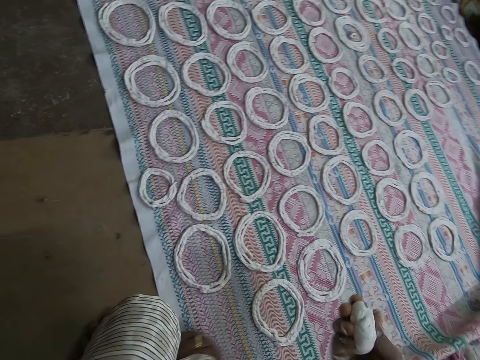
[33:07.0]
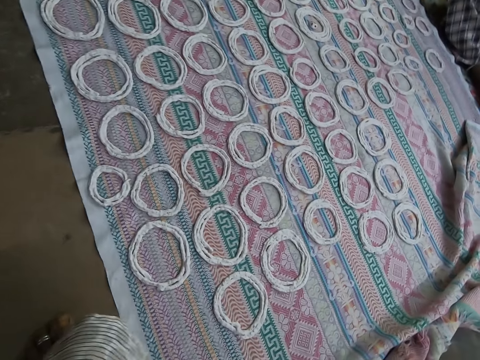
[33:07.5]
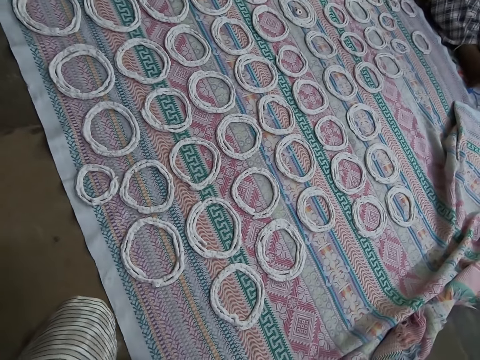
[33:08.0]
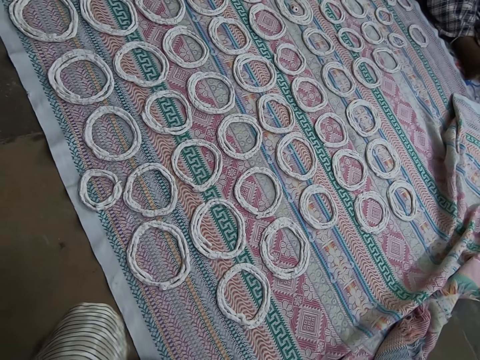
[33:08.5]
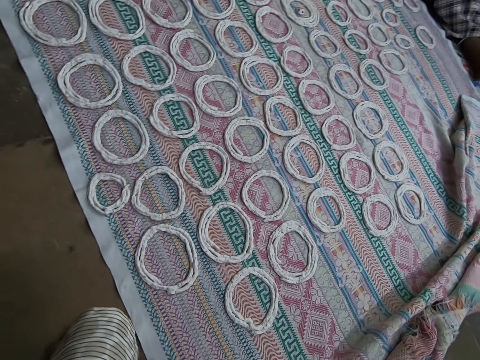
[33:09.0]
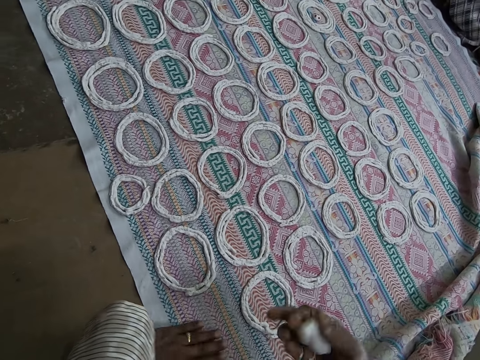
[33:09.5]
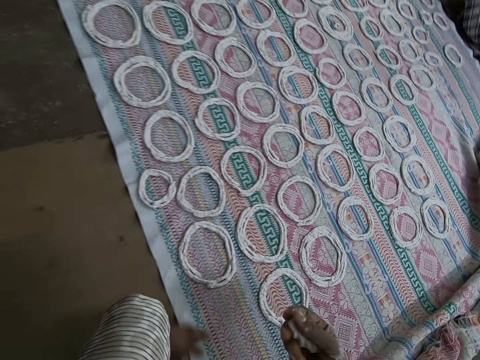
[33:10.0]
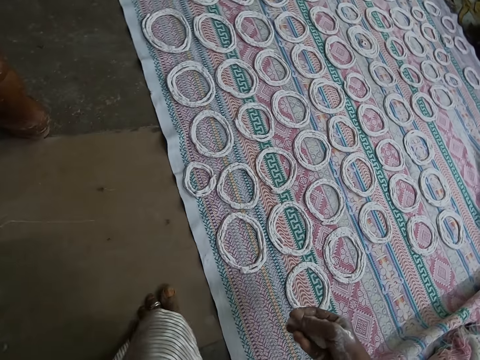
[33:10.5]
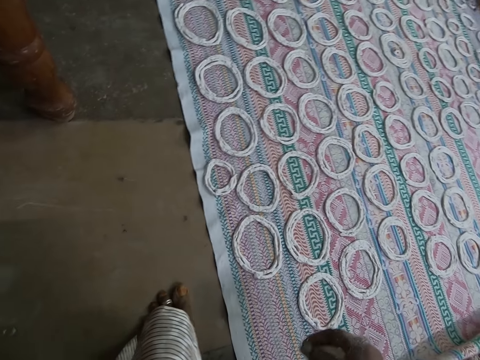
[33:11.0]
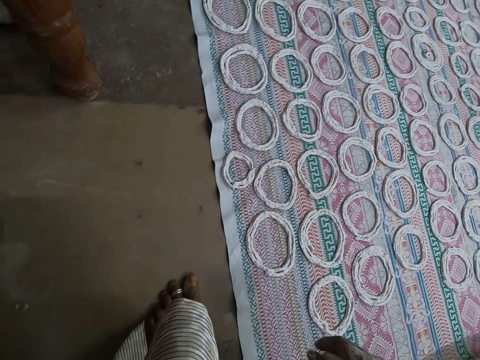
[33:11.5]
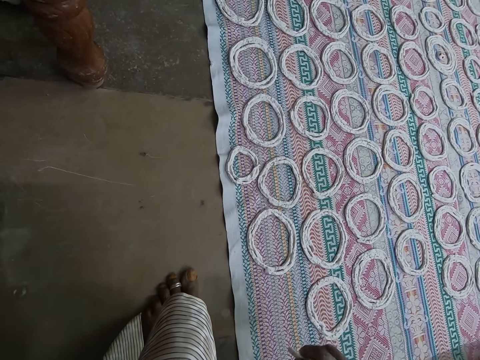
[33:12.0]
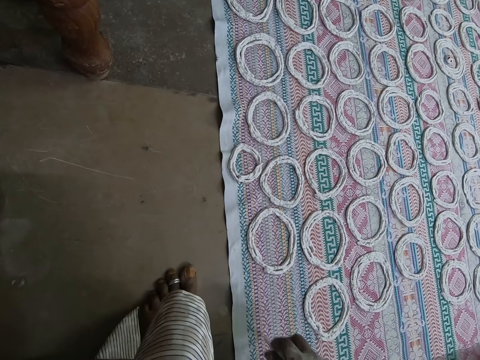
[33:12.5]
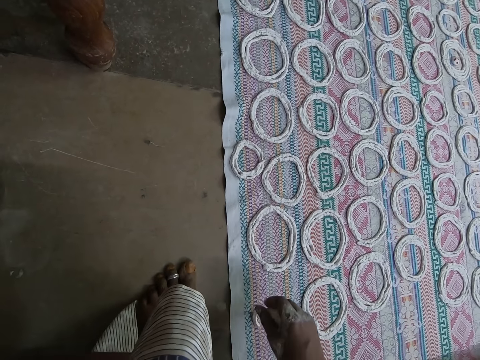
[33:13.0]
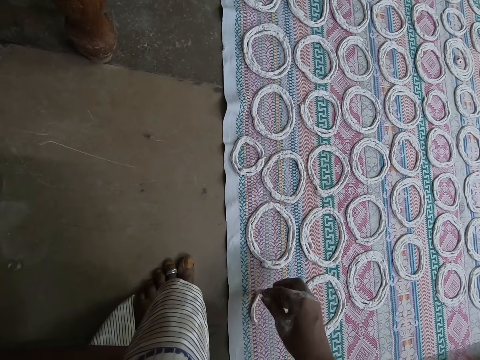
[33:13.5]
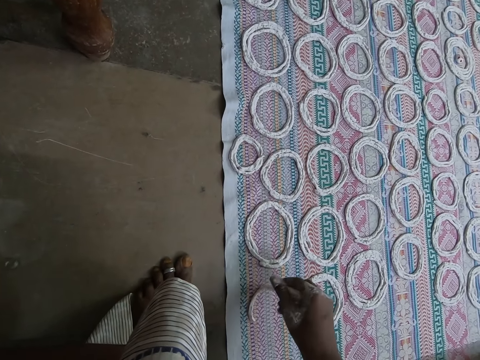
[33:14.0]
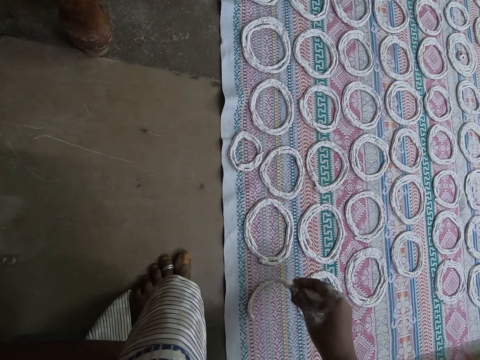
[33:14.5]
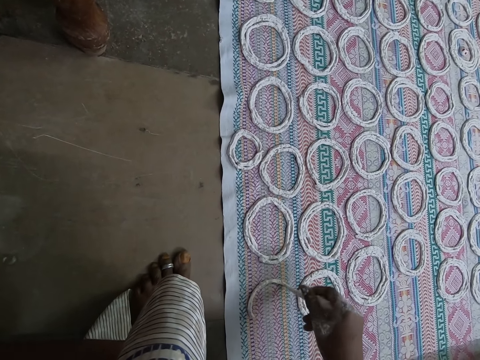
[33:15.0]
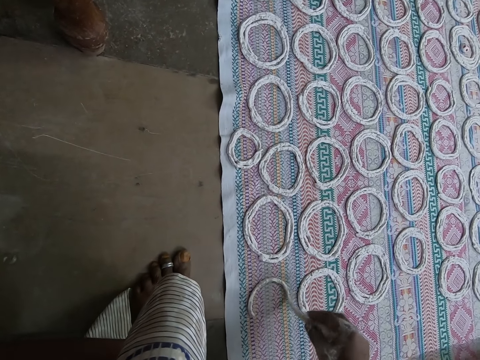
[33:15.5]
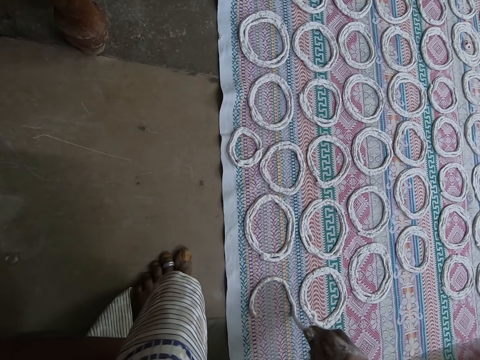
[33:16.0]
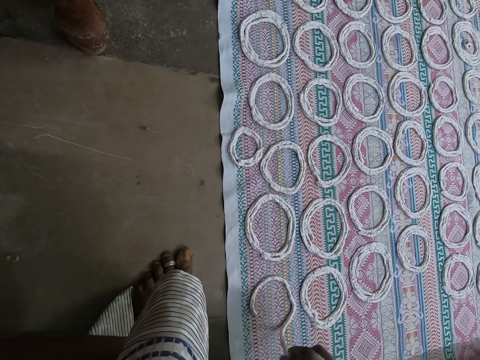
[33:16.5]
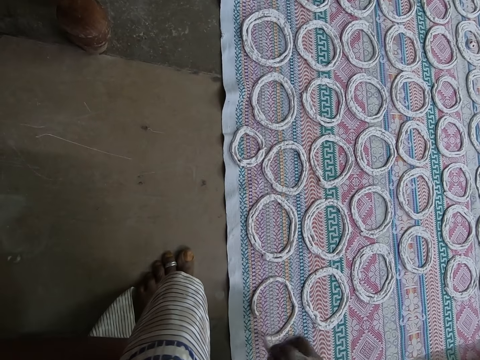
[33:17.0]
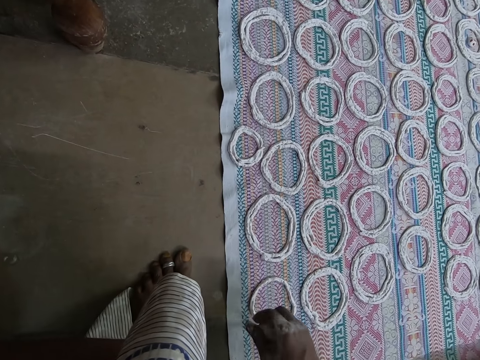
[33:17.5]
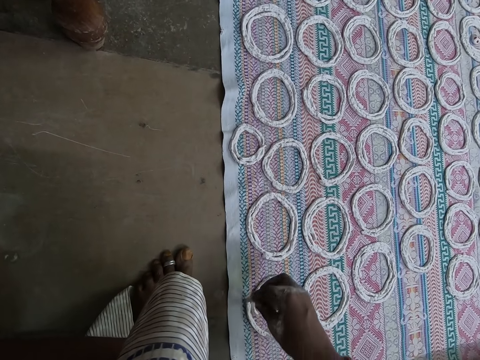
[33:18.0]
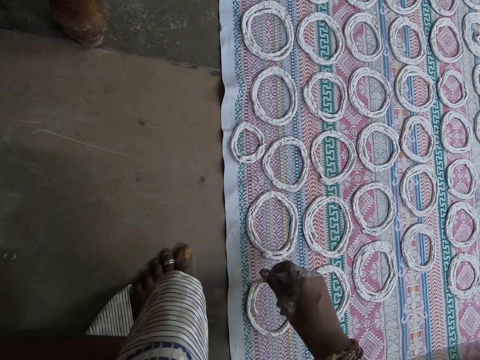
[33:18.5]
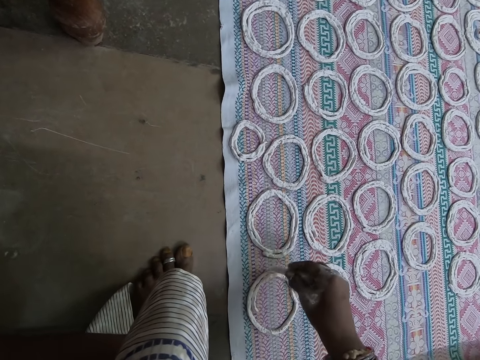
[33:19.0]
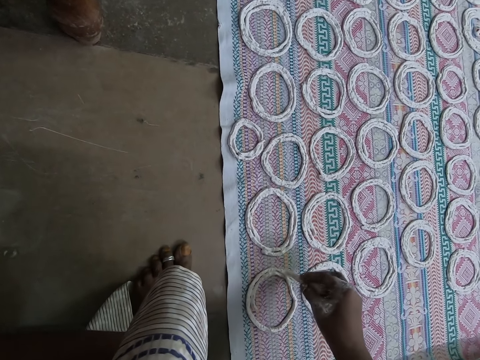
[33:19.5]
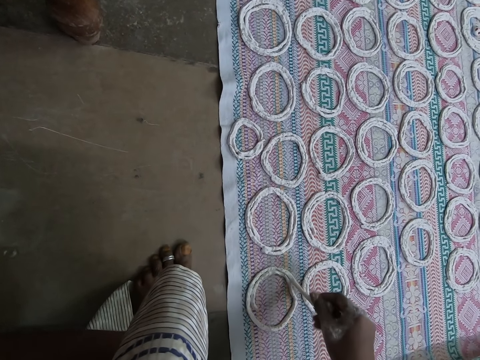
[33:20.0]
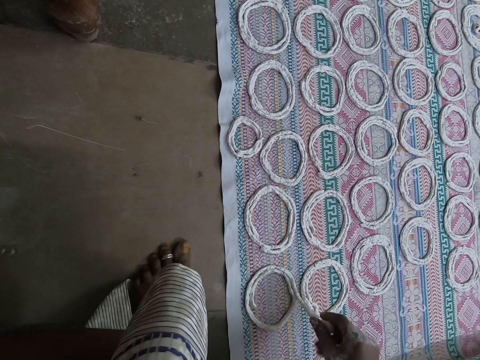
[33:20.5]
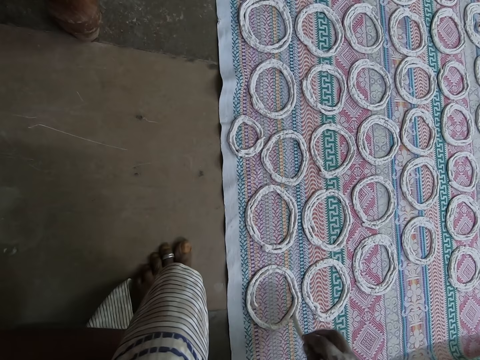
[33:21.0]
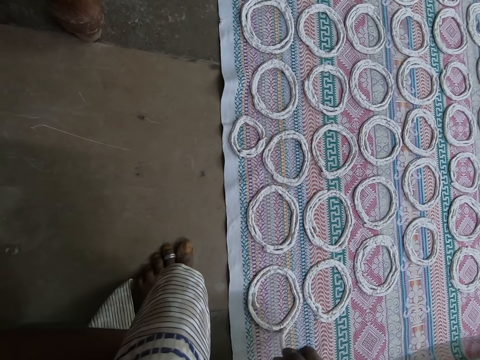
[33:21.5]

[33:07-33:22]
The camera wearer shapes the murukku flour on the sheet of cloth on the floor with her right hand. She squeezes the dough into the mat.

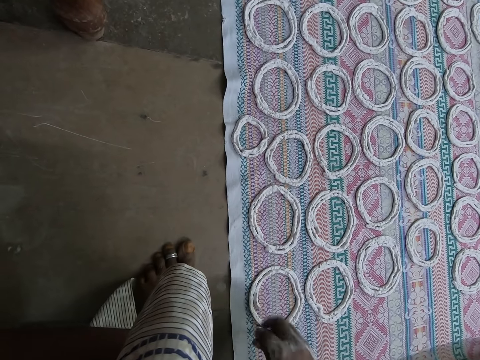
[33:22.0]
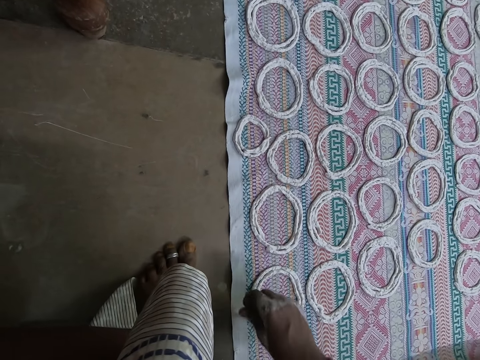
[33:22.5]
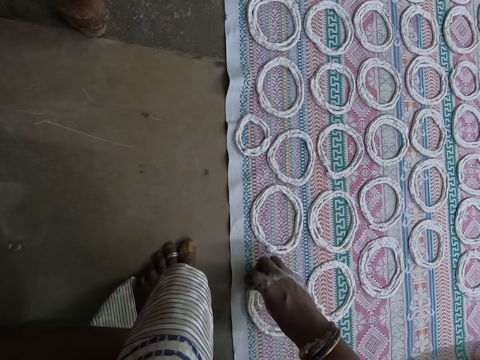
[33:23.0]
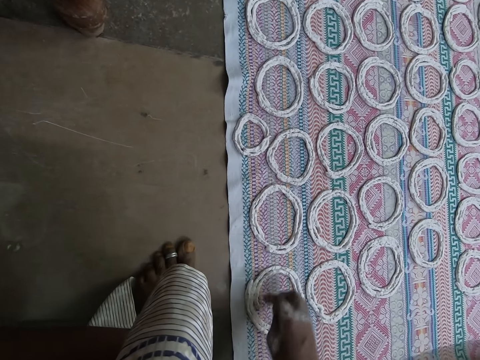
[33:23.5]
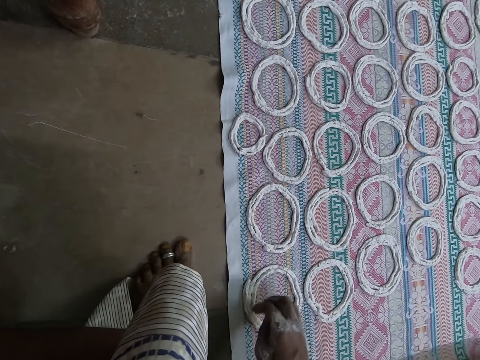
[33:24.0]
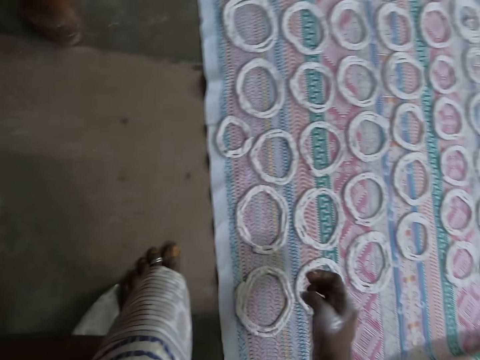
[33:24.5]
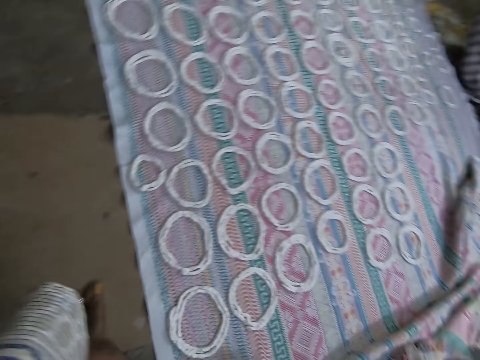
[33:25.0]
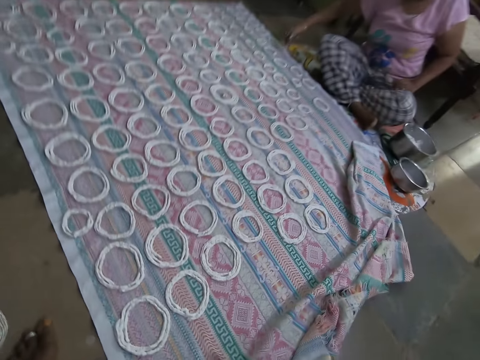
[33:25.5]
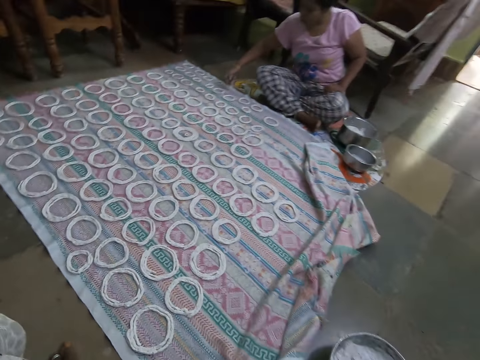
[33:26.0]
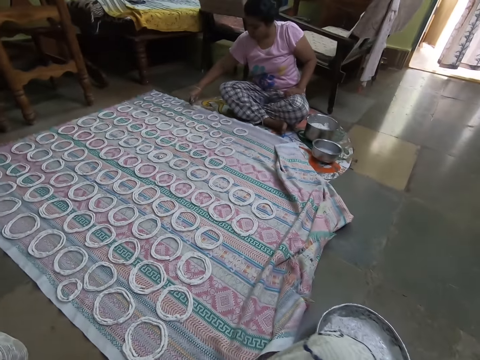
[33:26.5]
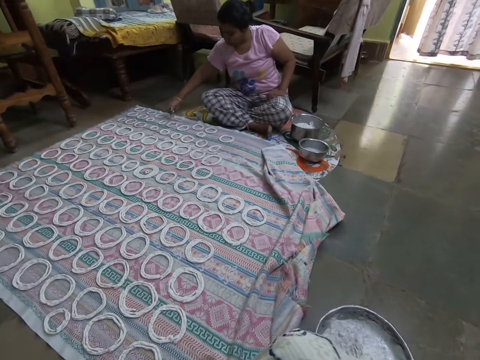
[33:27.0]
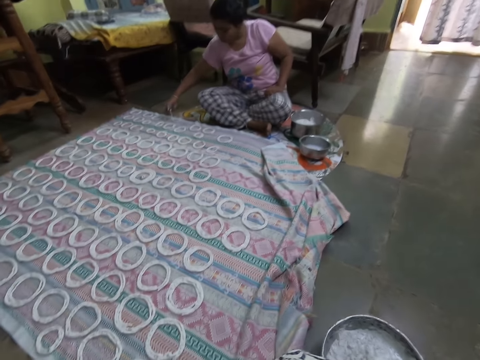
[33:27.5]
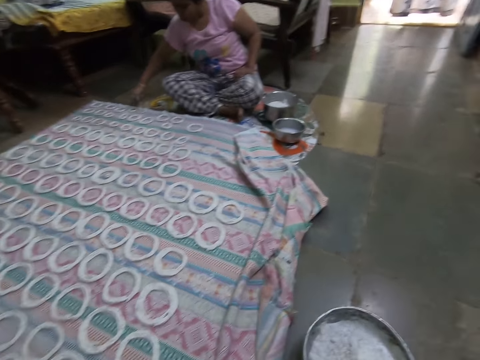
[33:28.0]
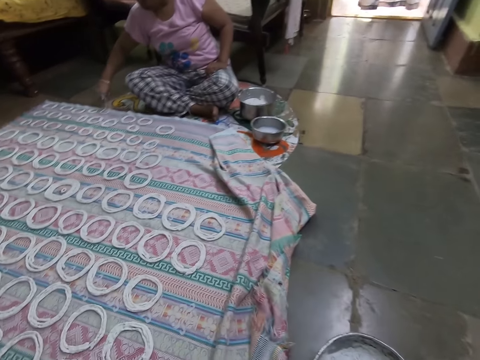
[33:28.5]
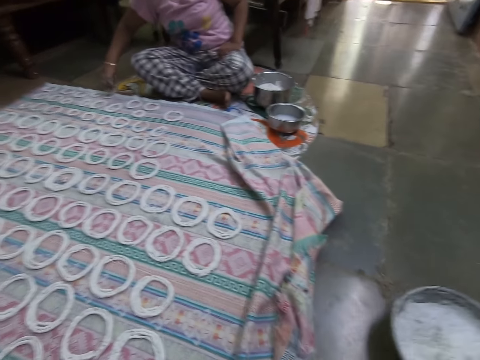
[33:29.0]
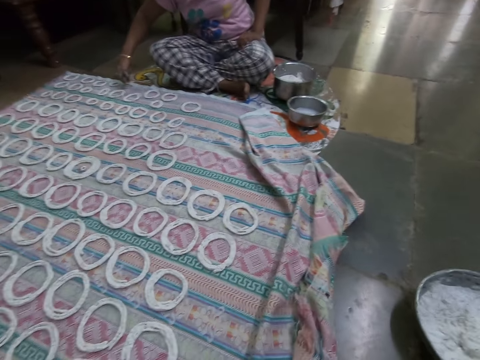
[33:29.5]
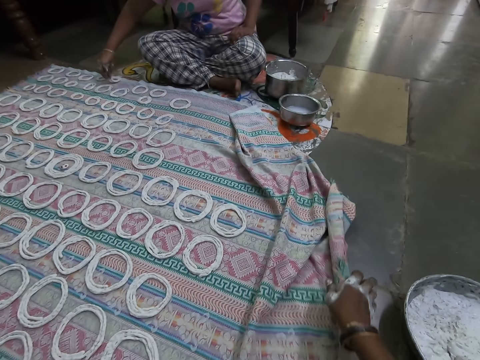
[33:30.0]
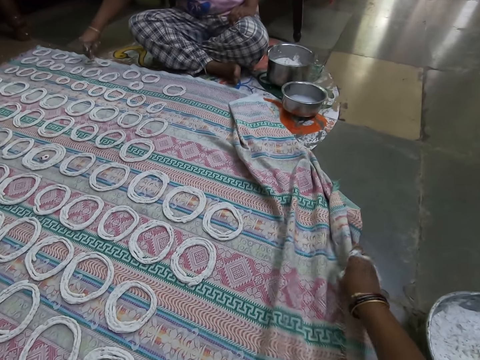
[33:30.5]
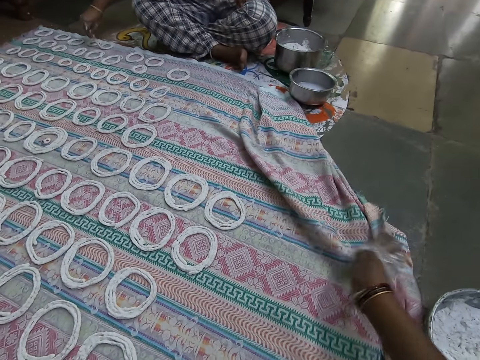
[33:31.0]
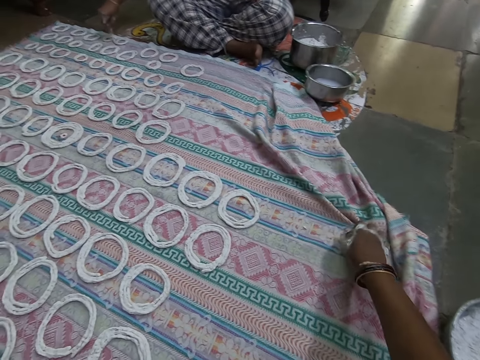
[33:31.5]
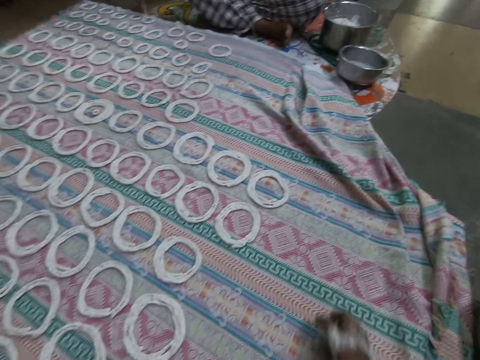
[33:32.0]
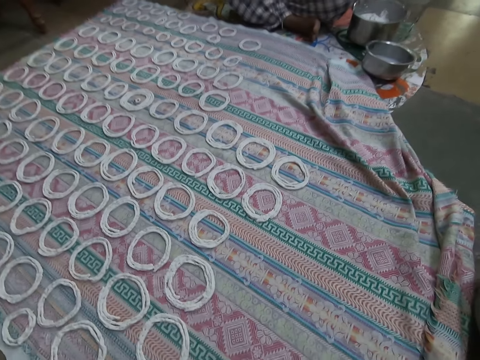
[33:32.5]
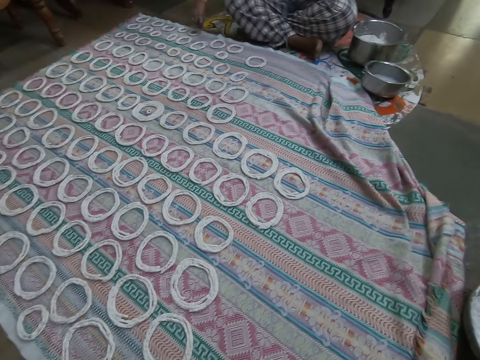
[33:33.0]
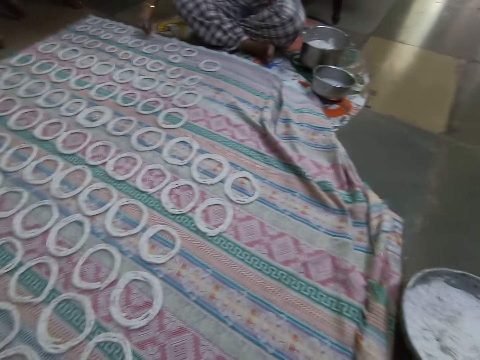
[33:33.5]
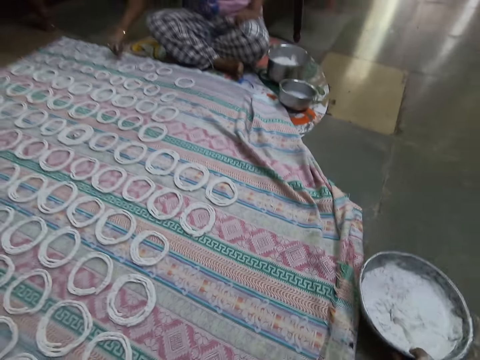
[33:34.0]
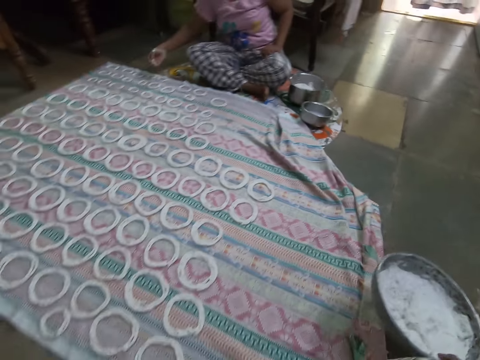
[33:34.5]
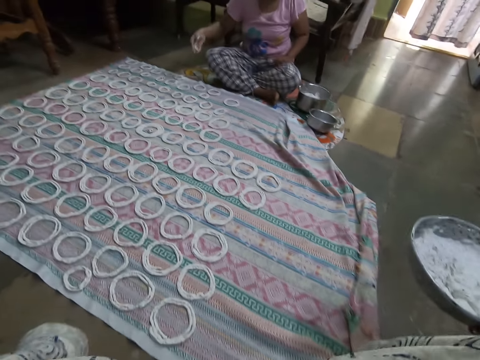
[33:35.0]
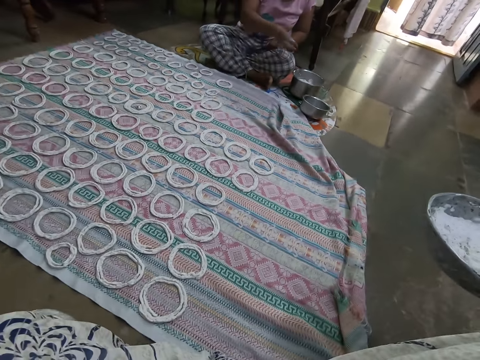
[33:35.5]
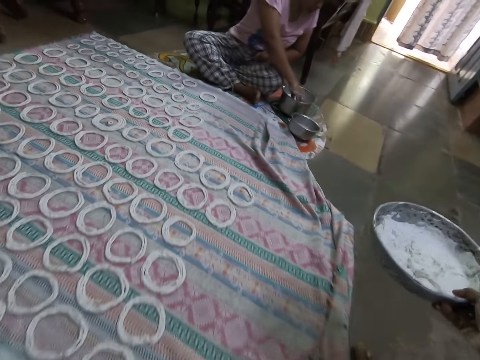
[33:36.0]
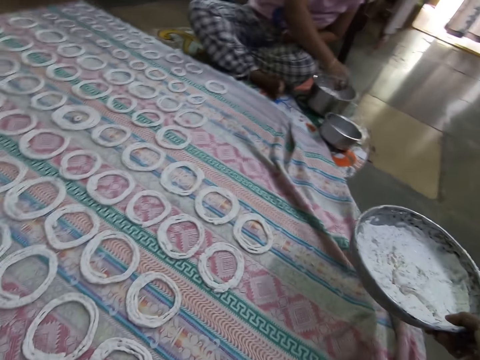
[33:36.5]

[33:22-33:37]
A woman shapes the murukku flour on the sheet of cloth on the floor with her right hand. The camera wearer looks around the house. She moves the bowl of murukku flour on the floor with her right hand. She spreads the sheet of cloth on the floor with her hands. She moves the mat. She carries the bowl of murukku flour from the floor with her right hand. The woman dips her right hand in the big metal bowl on the floor.
